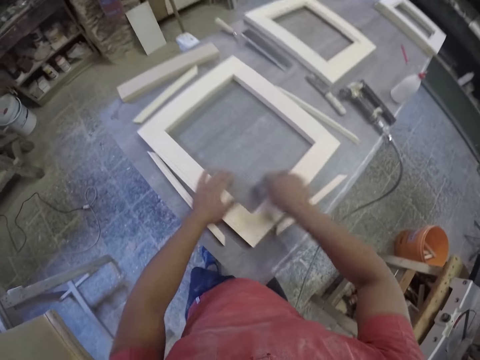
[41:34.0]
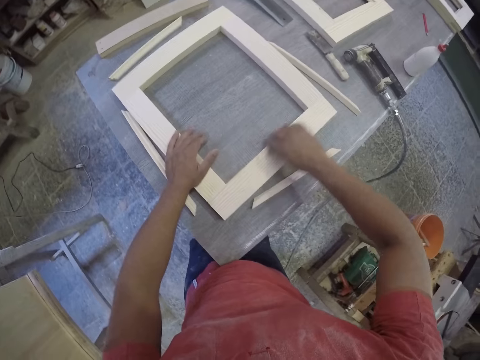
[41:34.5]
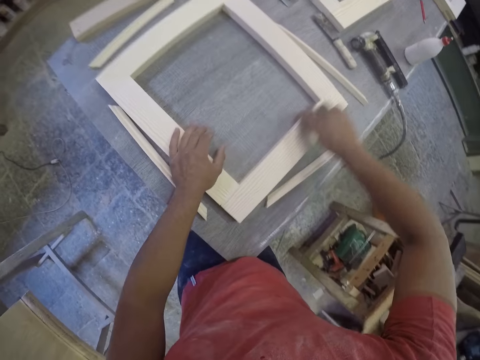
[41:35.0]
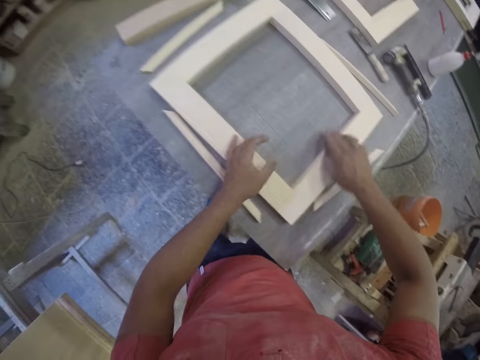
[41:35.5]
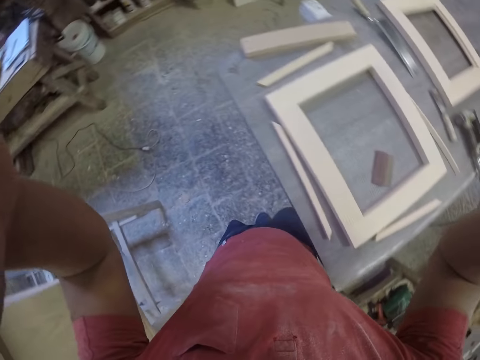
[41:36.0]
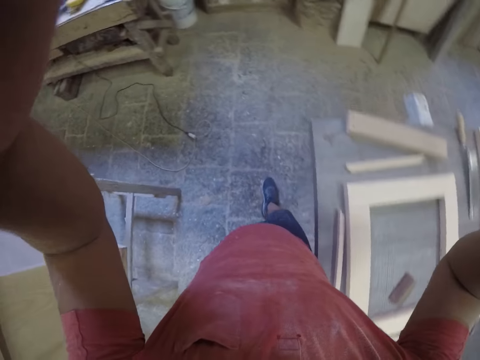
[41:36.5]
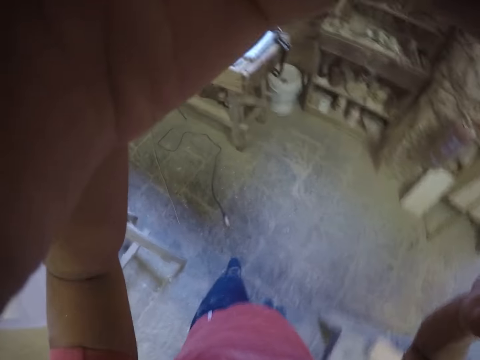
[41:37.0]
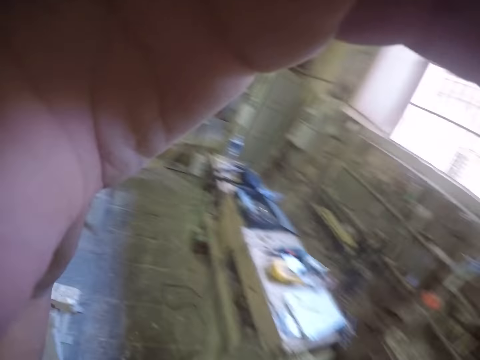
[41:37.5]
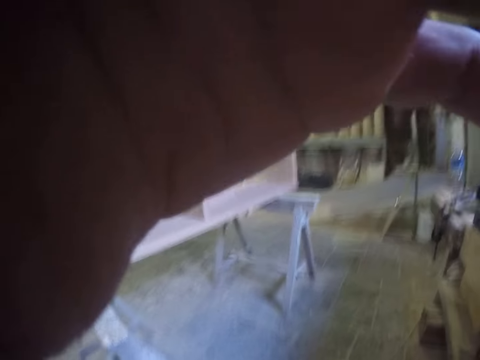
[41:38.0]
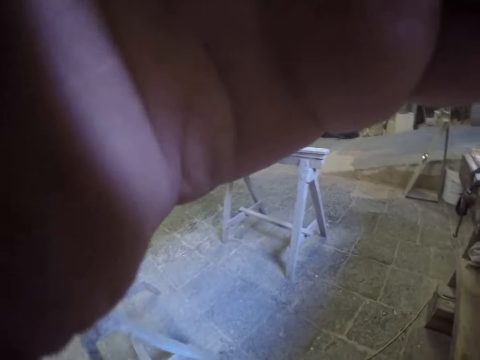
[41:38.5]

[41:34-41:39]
The camera wearer scrubs the frame. They drop the sandpaper. They hold the camera. They adjust the camera. They walk around. They hold the camera.
